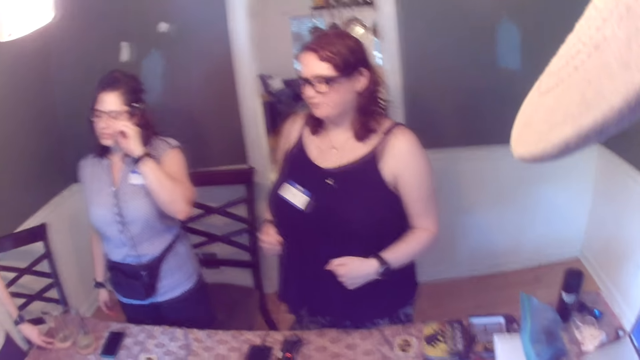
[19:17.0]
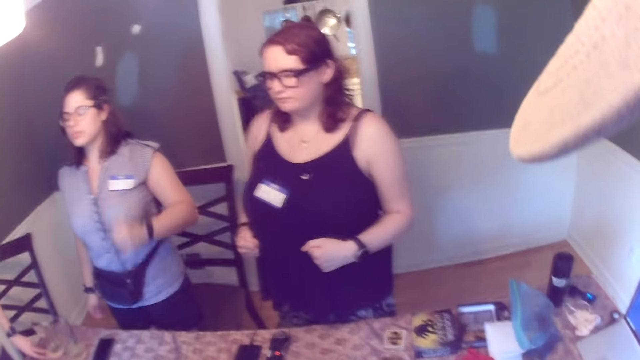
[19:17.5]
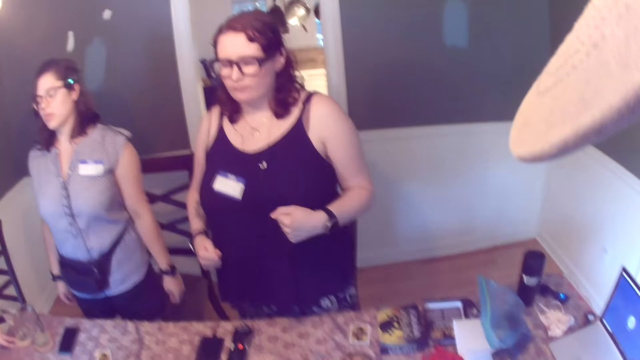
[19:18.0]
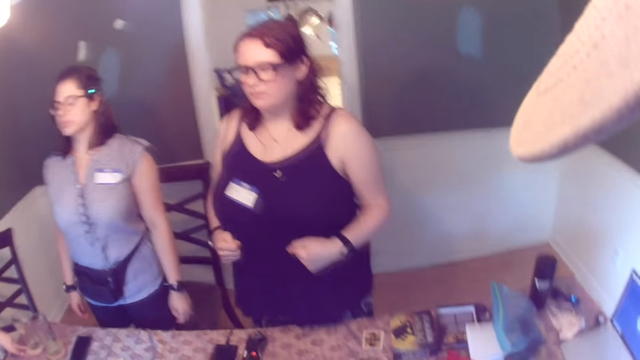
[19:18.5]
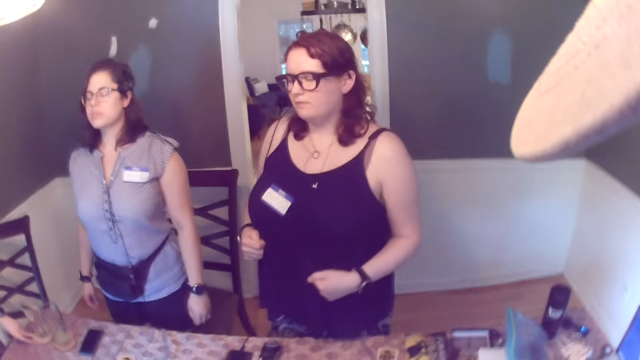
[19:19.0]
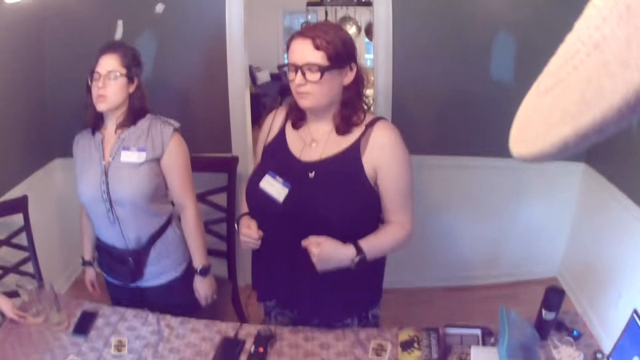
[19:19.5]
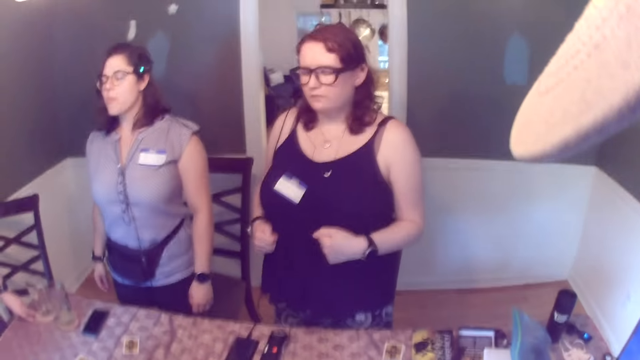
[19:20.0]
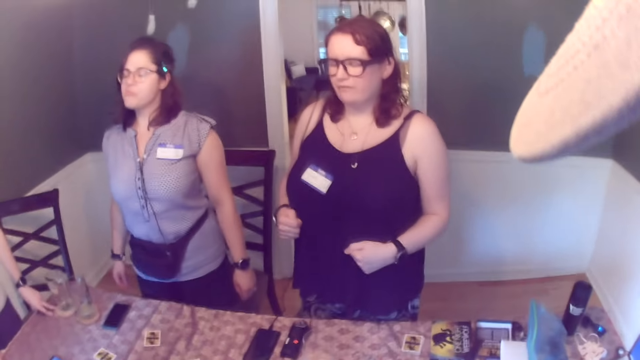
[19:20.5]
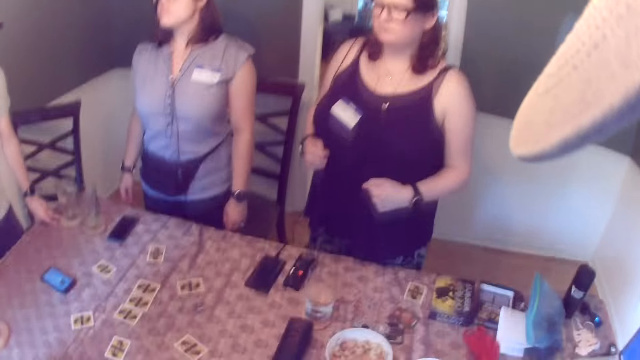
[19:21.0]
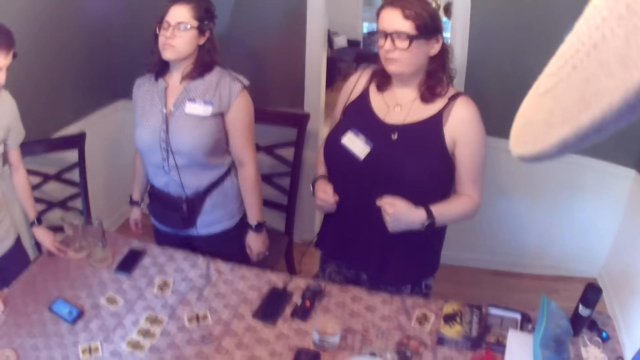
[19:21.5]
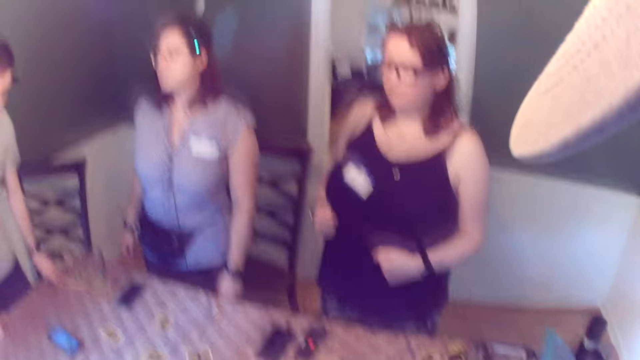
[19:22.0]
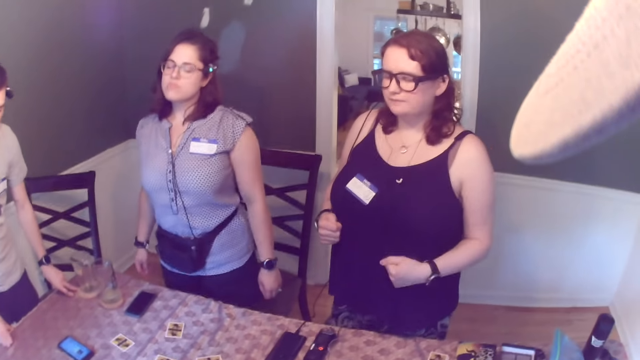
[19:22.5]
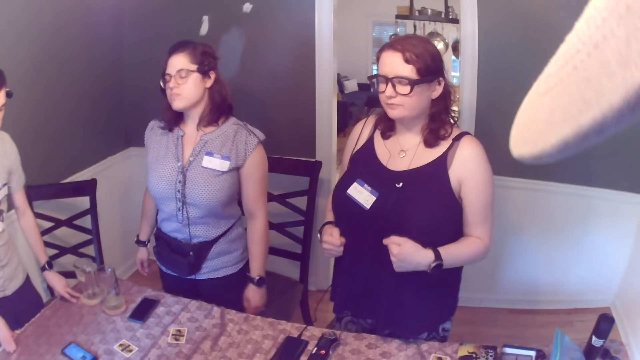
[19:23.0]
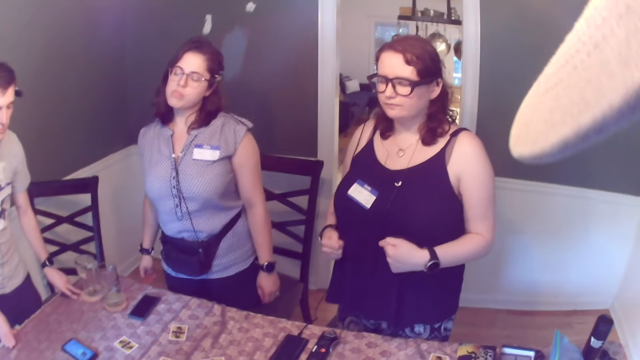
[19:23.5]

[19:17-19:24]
A woman touches her face with her left hand. The woman dances to the sound.

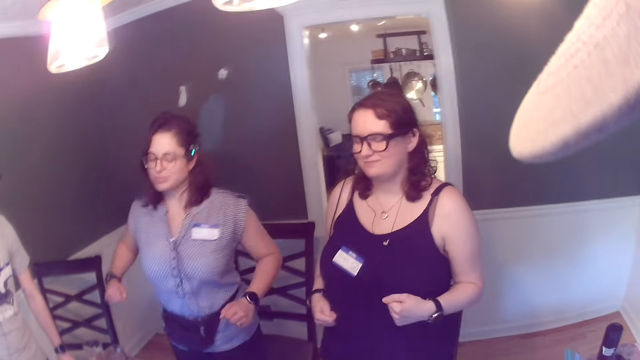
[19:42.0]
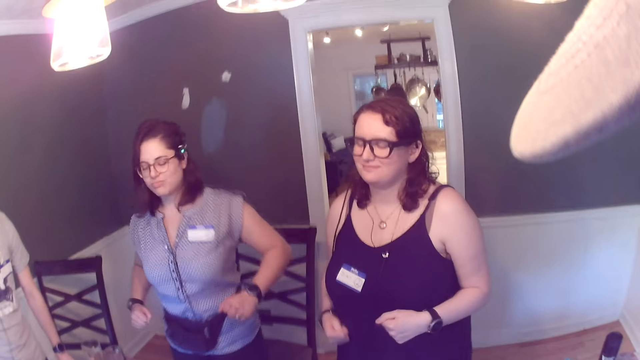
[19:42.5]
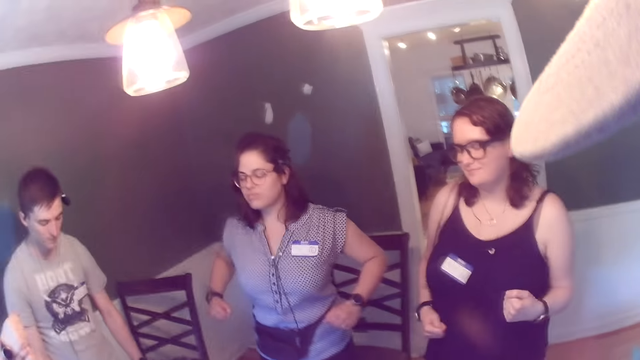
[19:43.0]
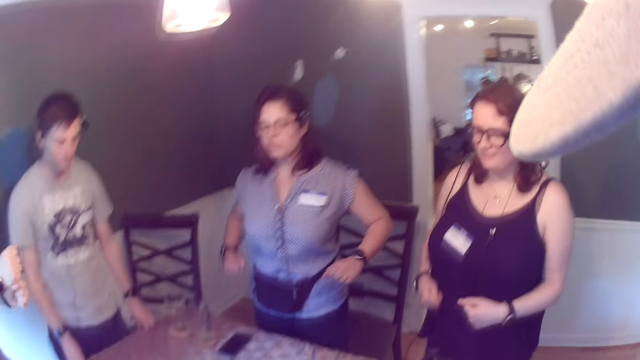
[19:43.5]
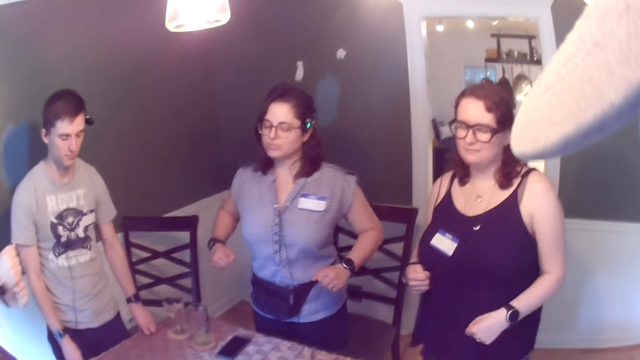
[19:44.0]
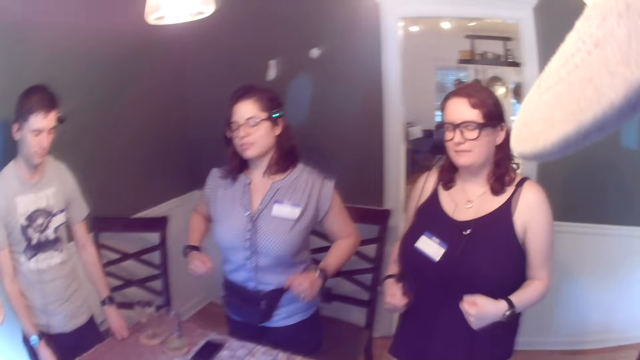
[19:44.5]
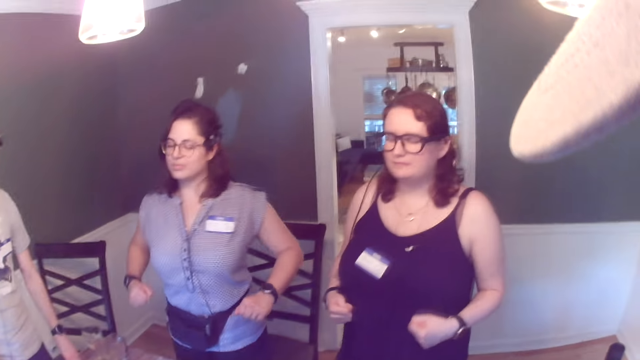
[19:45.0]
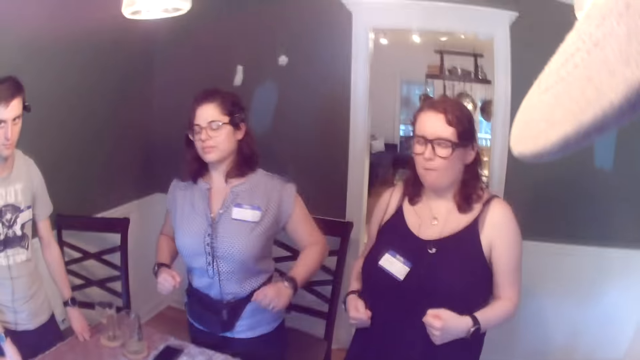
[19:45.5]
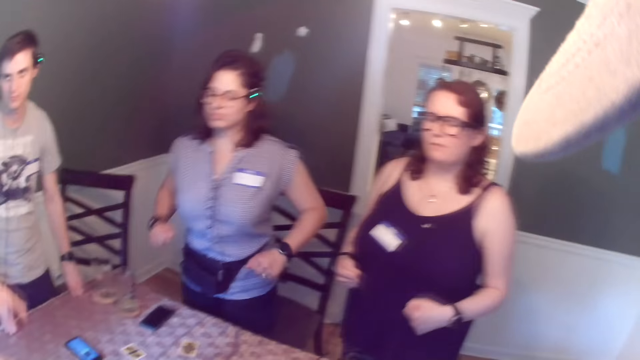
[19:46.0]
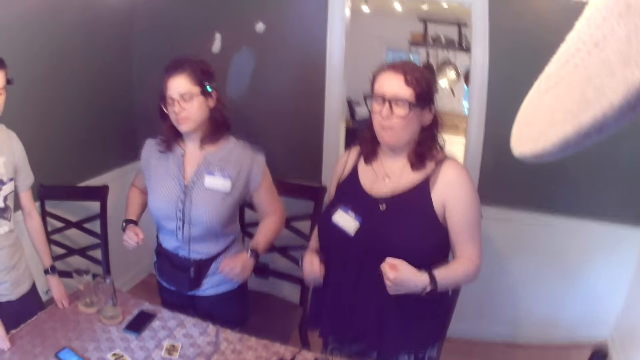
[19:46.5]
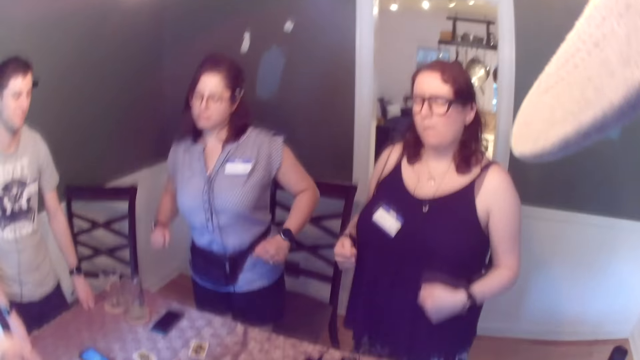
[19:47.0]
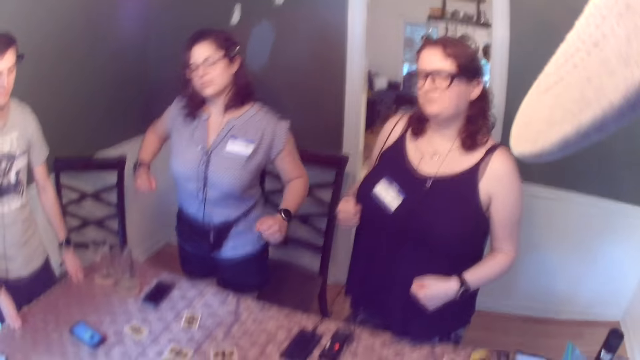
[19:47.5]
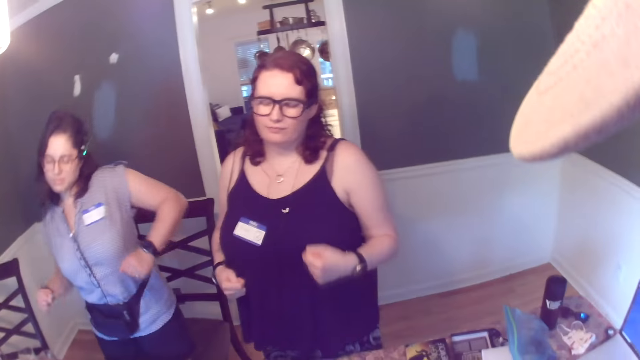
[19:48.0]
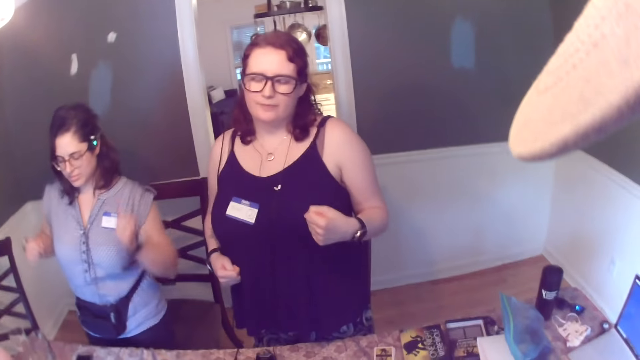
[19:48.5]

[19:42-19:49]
A man dances to the sound.

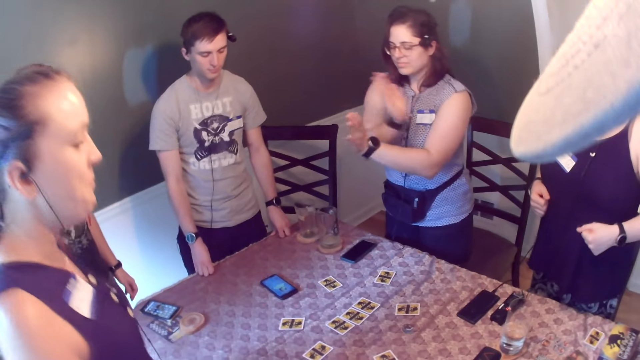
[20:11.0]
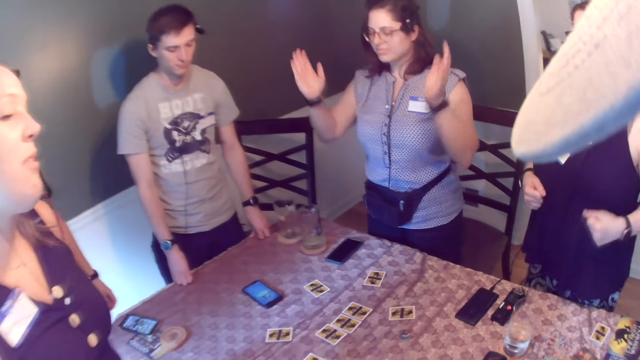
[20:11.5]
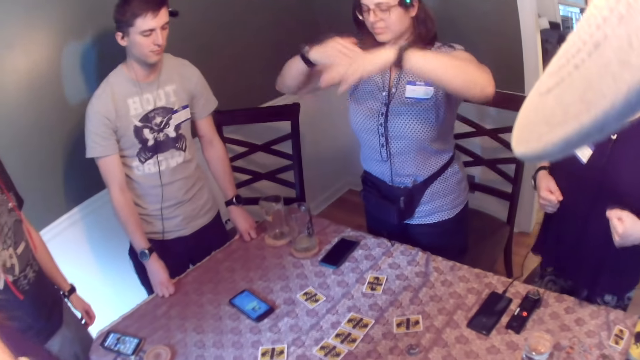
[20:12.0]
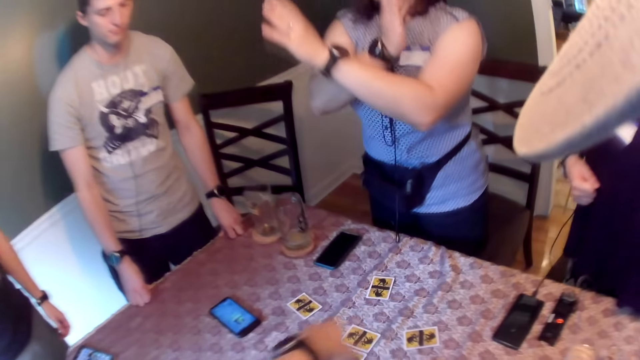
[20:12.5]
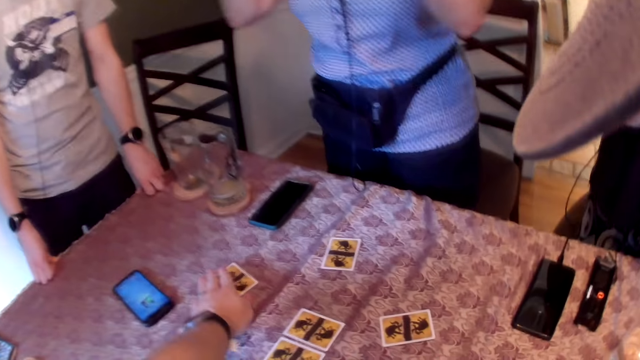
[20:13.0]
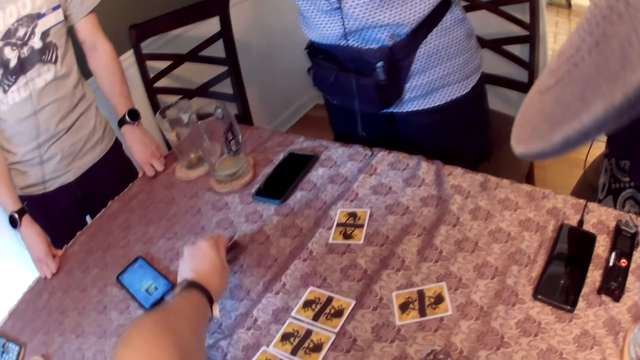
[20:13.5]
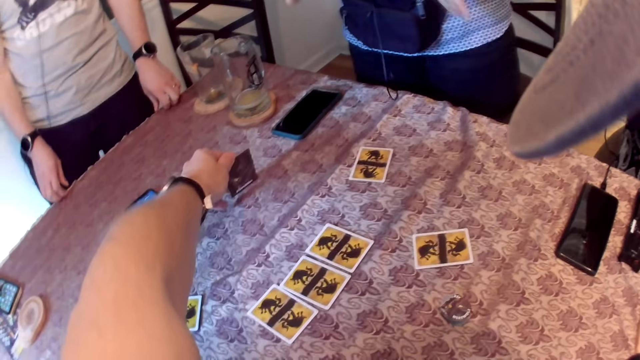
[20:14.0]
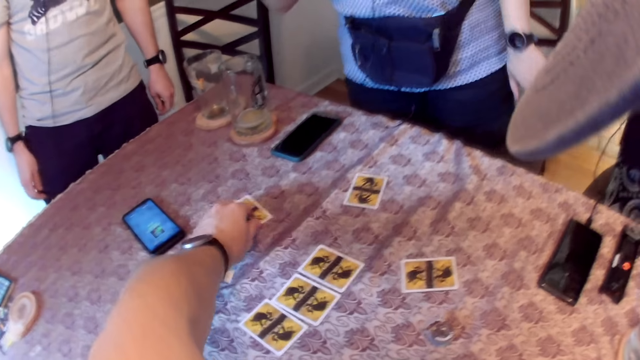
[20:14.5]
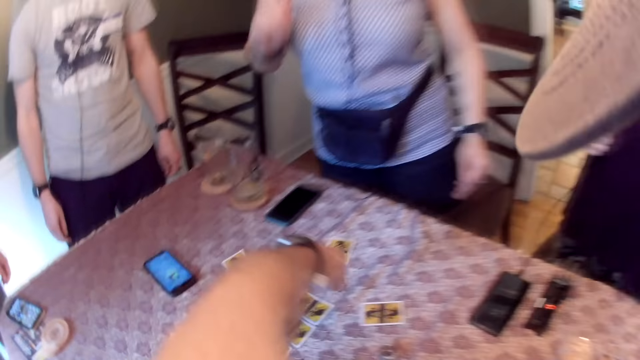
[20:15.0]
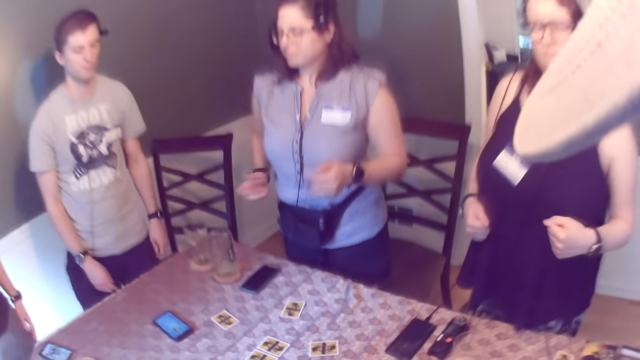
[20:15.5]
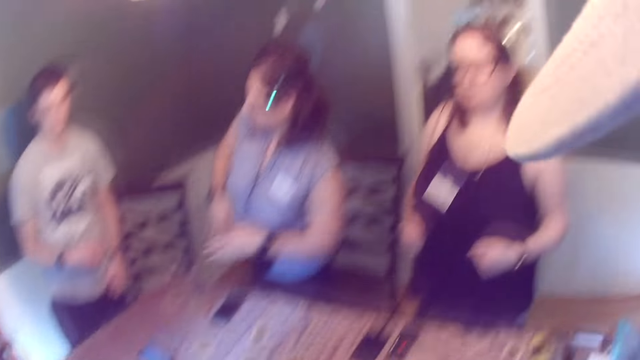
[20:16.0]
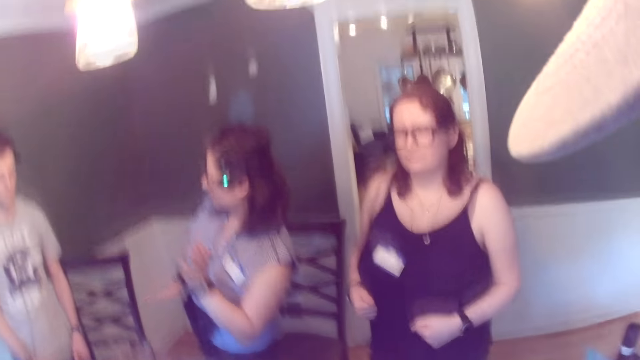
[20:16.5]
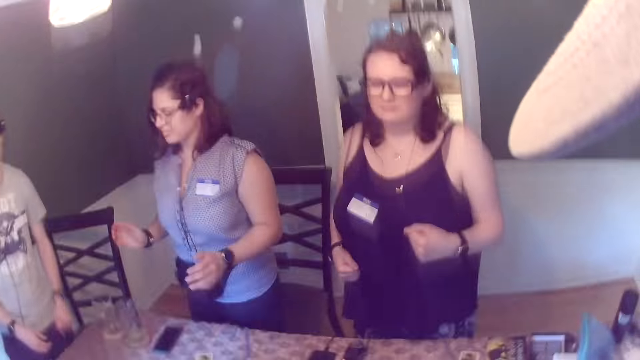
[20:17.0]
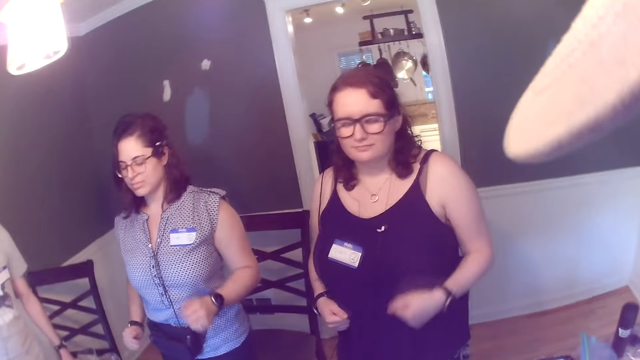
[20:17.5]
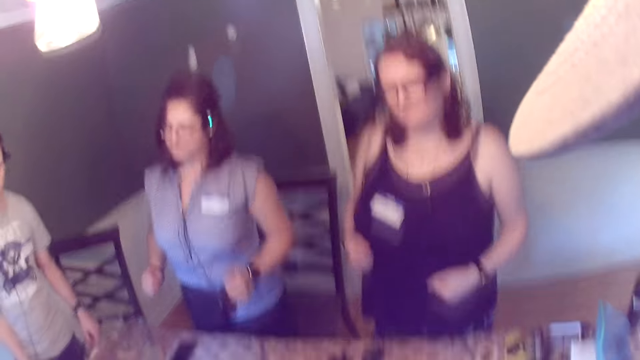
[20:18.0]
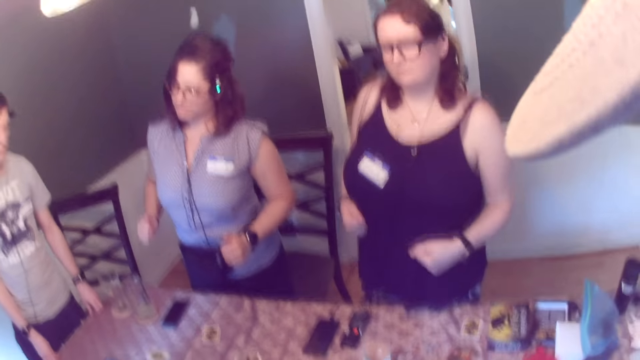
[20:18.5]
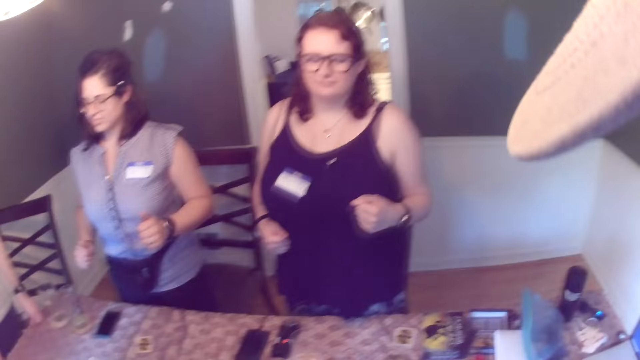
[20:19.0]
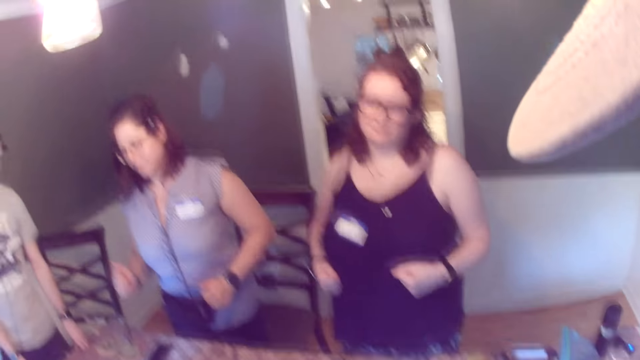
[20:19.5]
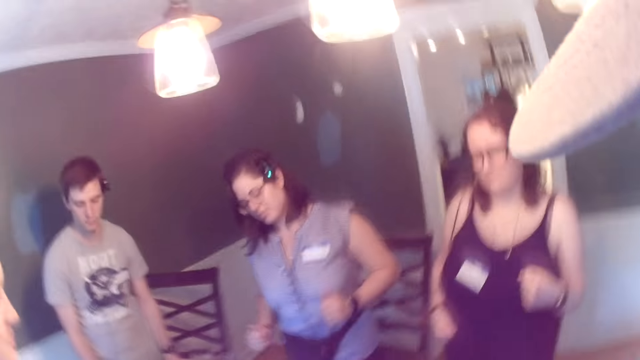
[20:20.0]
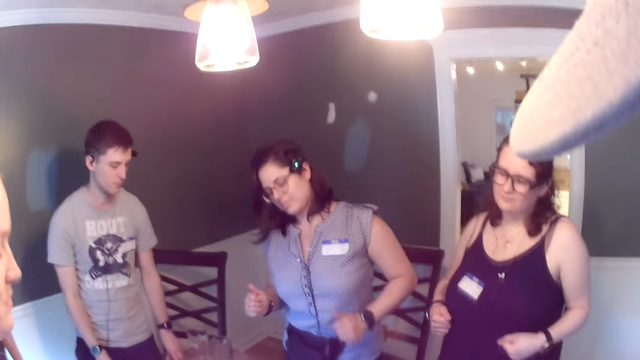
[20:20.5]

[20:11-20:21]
The camera wearer flips a card. He lifts the card on the table with his left hand. A man removes both hands from the table. The camera wearer places the card in his left hand on the table. He watches people dancing. He dances to the sound. The man places both hands on the table.
